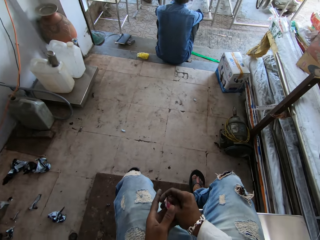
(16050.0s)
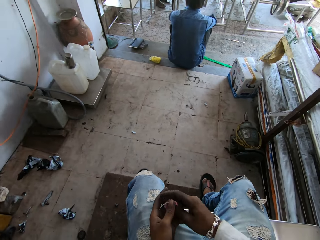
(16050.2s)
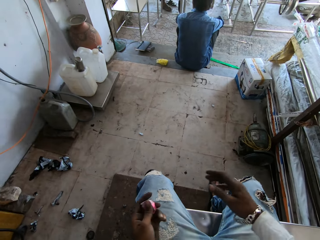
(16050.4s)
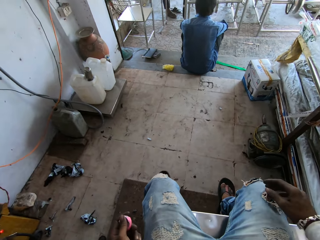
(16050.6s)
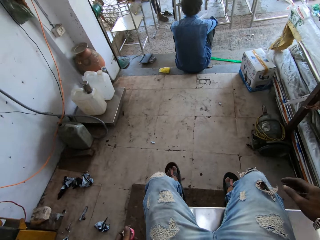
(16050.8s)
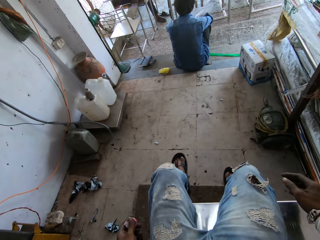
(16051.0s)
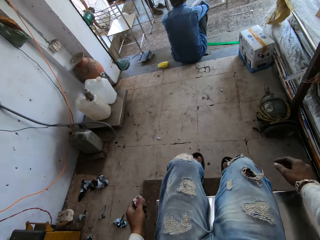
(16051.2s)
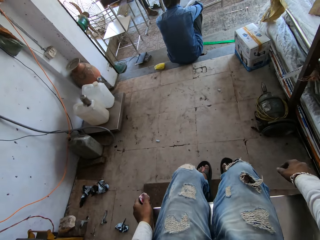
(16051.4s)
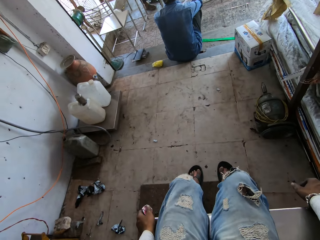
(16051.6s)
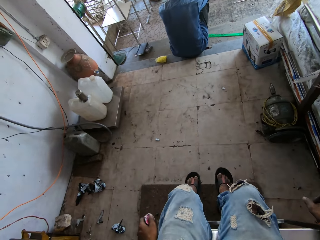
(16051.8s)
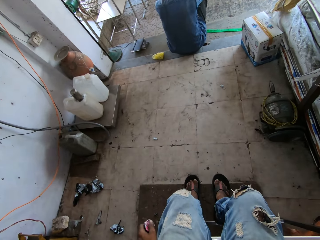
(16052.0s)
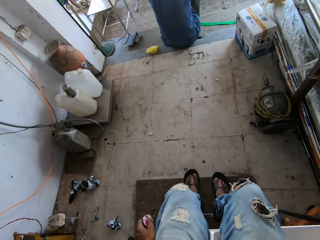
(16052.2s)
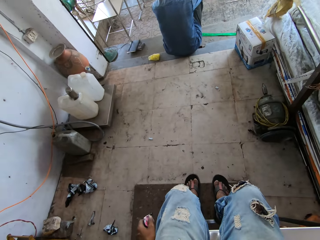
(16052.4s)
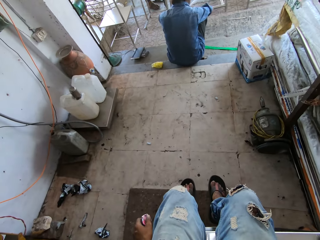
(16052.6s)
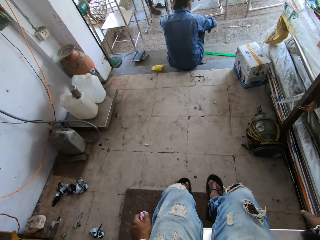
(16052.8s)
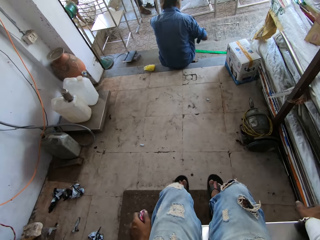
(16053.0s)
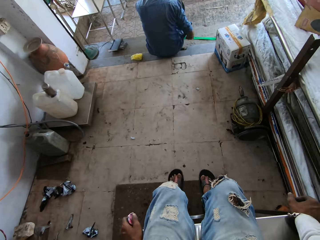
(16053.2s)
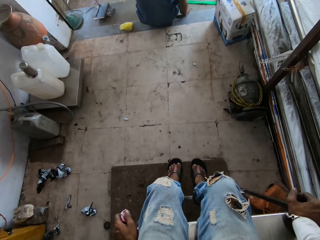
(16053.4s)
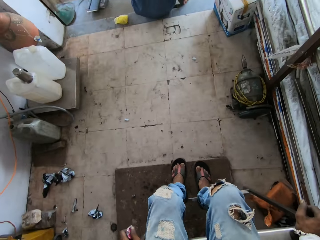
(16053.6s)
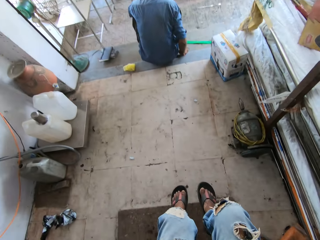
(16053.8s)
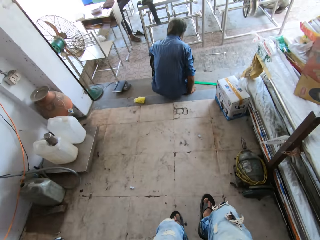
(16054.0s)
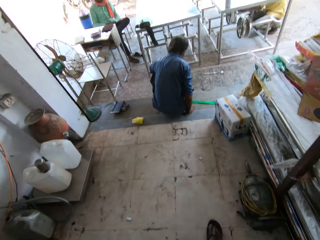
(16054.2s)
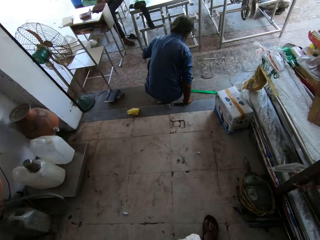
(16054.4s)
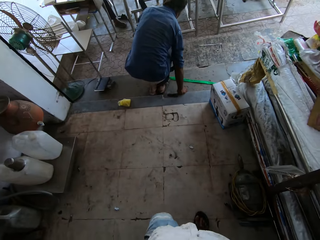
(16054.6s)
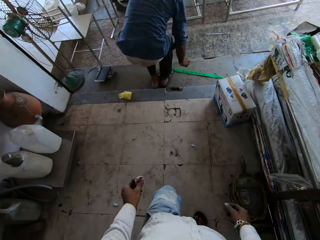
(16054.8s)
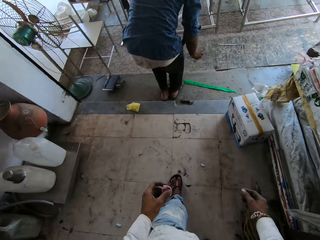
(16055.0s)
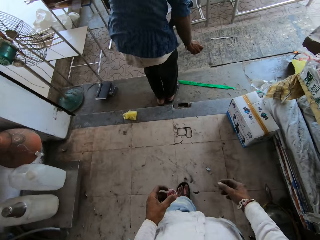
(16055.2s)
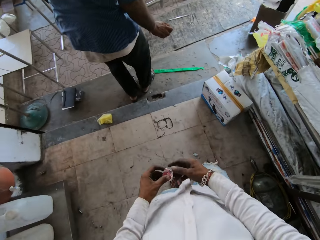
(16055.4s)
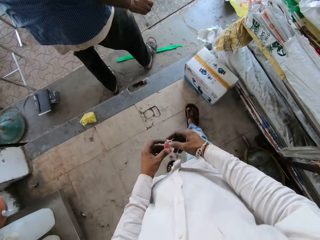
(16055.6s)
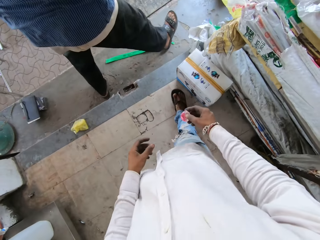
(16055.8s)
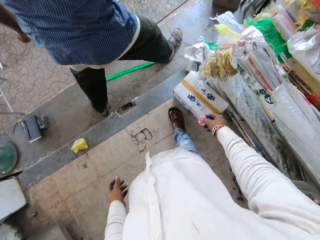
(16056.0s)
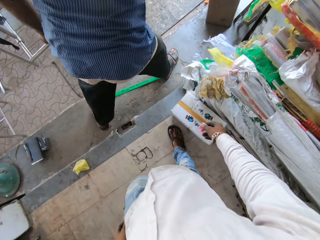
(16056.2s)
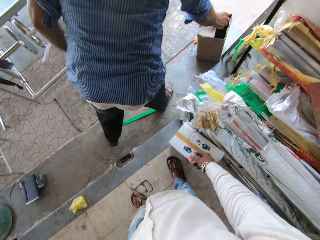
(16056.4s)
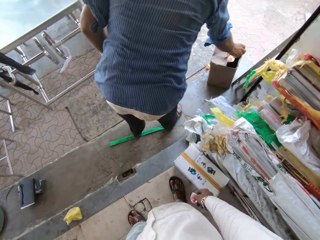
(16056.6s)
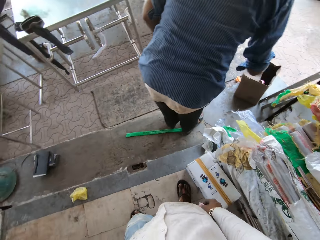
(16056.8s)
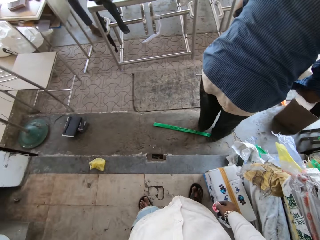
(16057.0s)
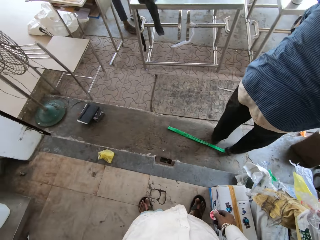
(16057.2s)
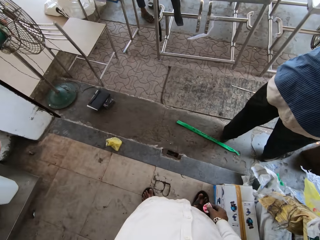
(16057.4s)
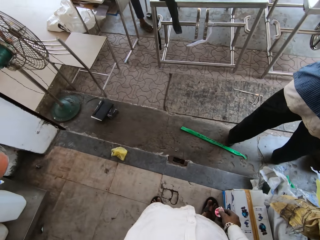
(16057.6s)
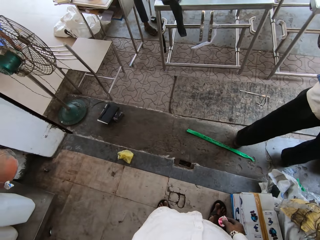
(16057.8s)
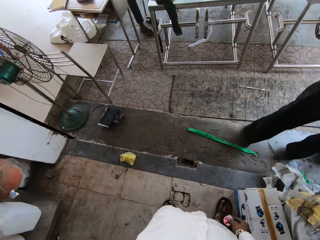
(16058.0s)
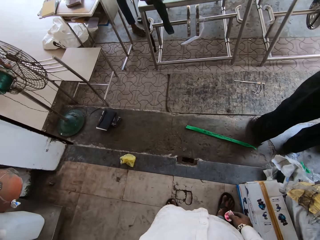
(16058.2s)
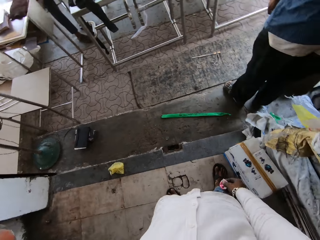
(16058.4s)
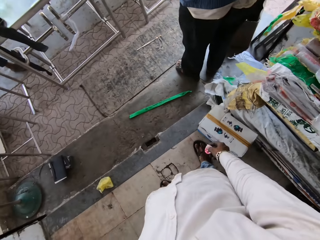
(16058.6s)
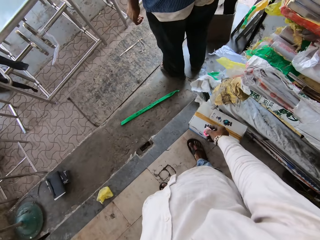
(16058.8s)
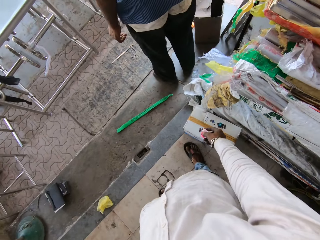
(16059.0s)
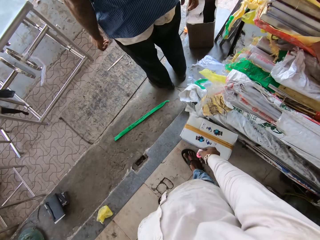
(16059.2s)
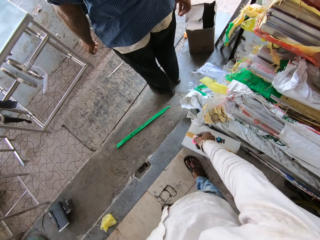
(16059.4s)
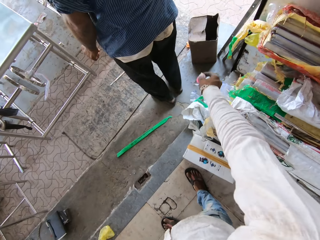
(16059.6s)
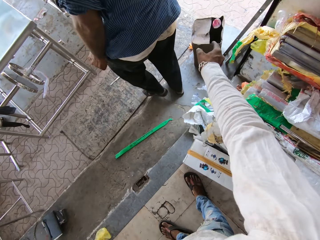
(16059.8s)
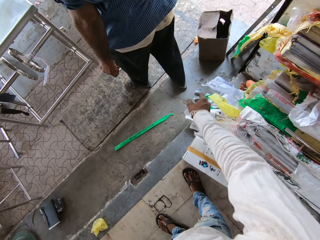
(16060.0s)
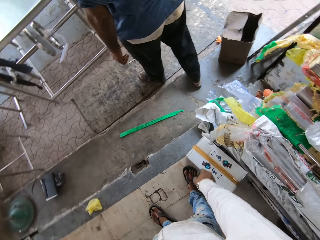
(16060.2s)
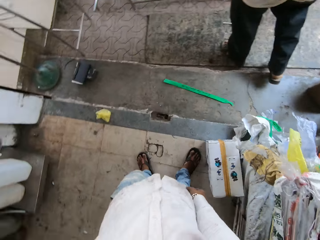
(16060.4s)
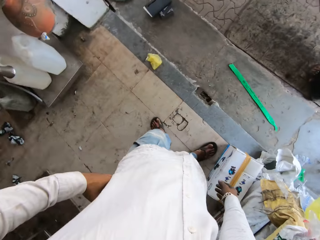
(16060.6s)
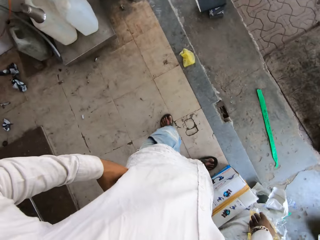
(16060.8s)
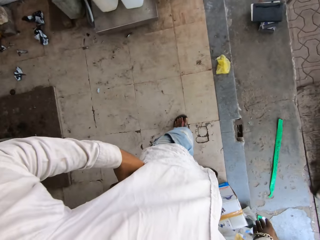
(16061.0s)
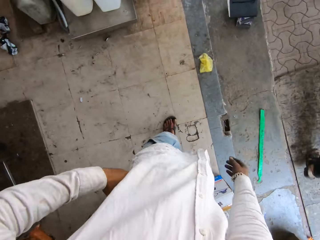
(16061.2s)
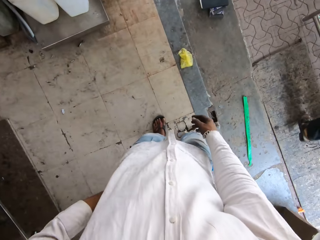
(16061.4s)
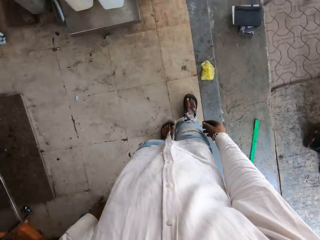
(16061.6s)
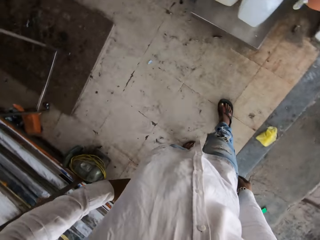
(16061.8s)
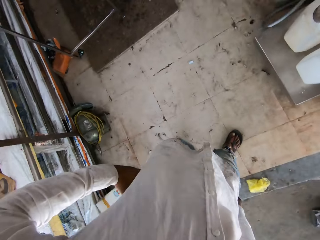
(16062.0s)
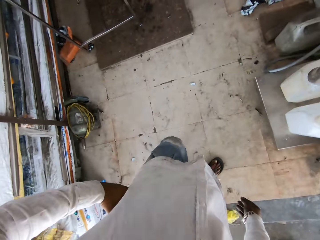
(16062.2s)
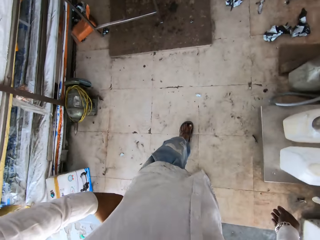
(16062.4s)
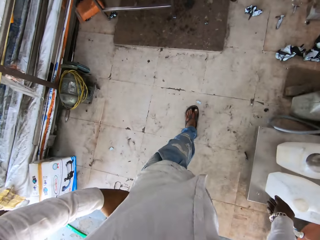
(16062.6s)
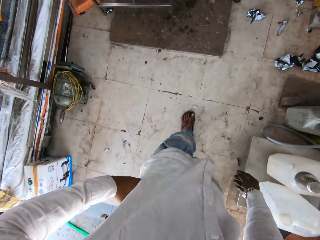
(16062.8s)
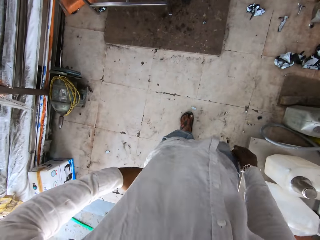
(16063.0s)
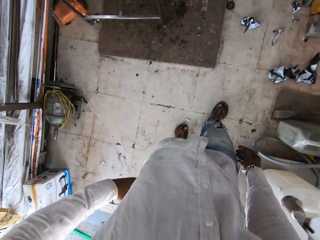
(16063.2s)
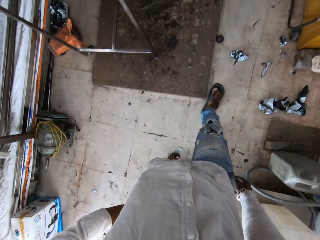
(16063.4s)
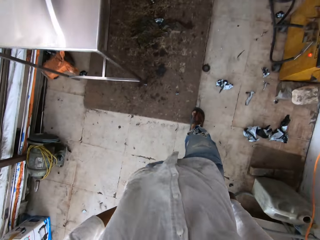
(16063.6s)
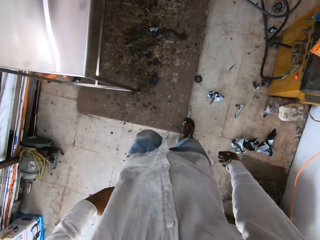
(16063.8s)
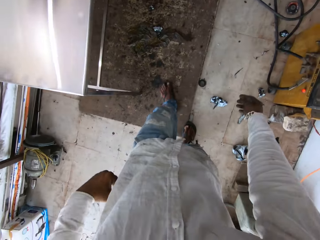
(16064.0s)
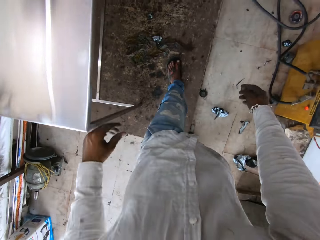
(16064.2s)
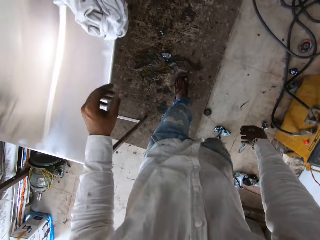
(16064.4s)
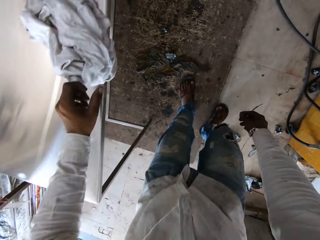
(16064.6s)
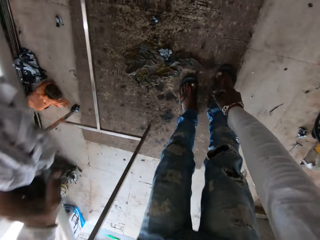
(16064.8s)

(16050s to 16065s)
The camera wearer stares at a person. They stand up. They move outside. They walk around the workshop. The person walks around. The camera wearer looks around the workshop. They throw the plastic cup inside the dustbin. They look around the workshop. They move inside. They walk around the workshop.

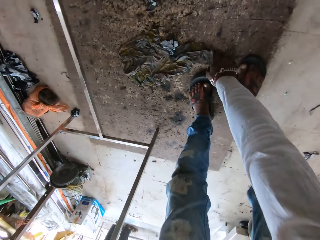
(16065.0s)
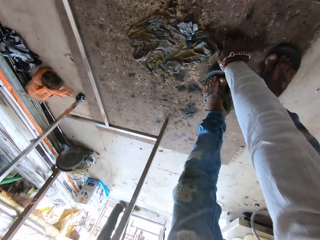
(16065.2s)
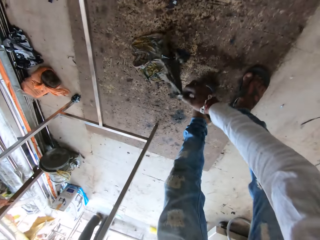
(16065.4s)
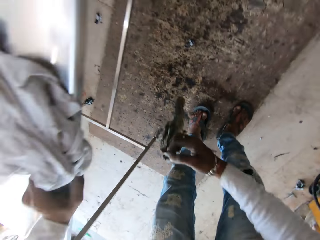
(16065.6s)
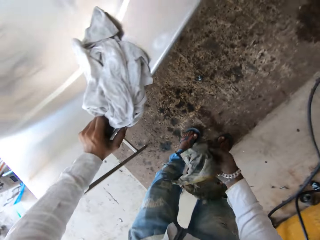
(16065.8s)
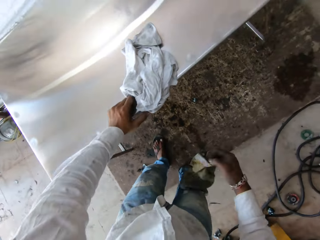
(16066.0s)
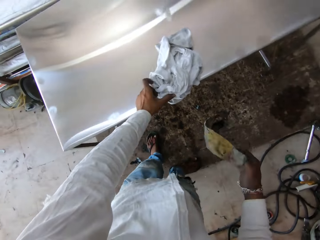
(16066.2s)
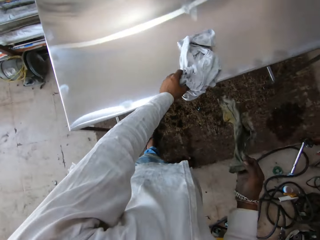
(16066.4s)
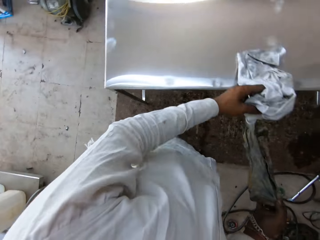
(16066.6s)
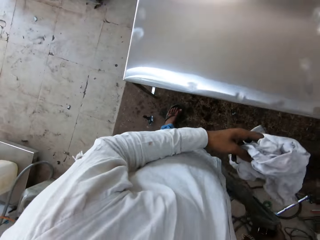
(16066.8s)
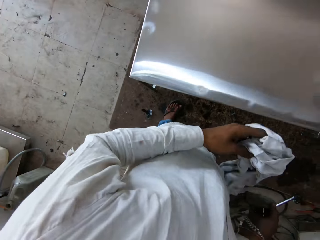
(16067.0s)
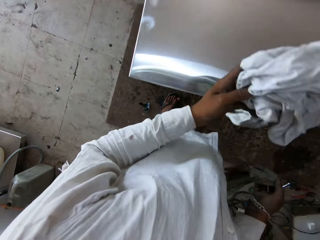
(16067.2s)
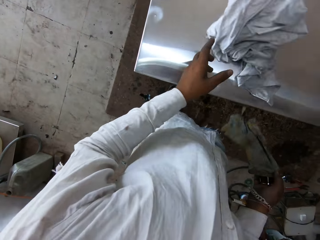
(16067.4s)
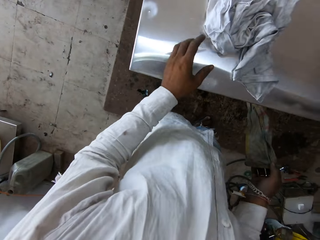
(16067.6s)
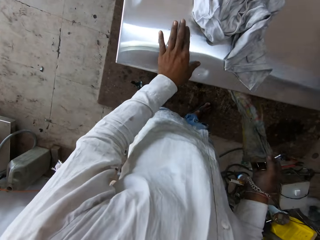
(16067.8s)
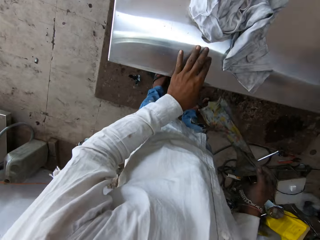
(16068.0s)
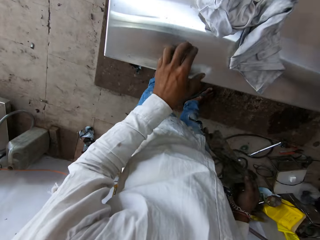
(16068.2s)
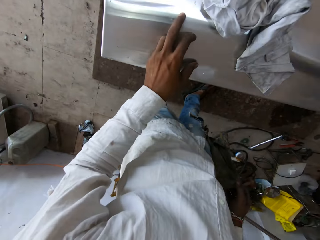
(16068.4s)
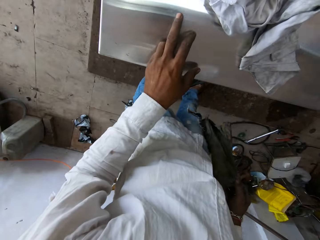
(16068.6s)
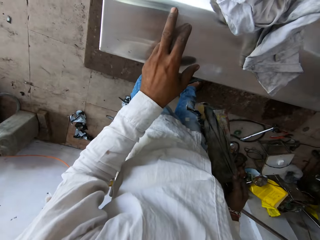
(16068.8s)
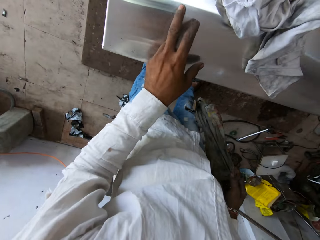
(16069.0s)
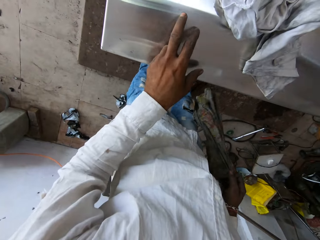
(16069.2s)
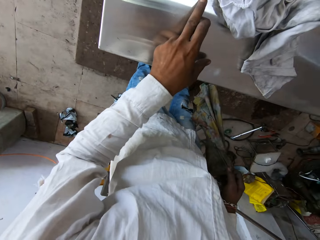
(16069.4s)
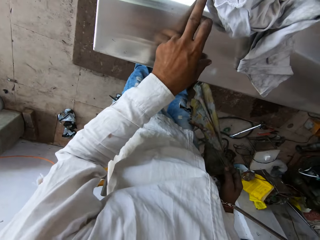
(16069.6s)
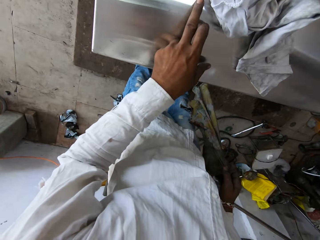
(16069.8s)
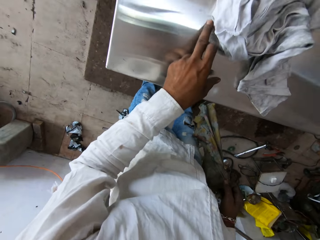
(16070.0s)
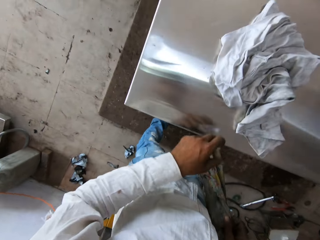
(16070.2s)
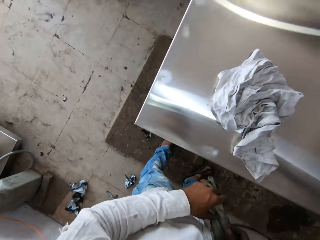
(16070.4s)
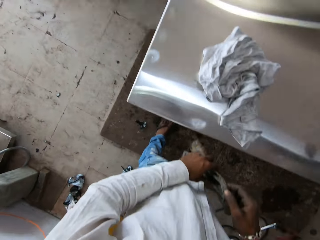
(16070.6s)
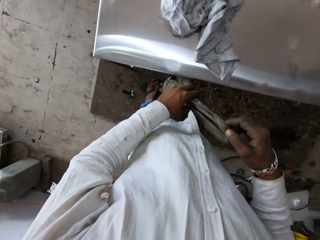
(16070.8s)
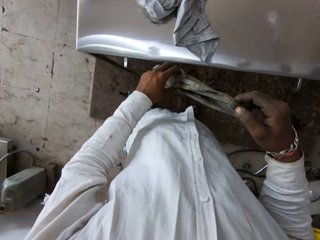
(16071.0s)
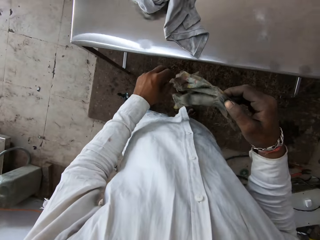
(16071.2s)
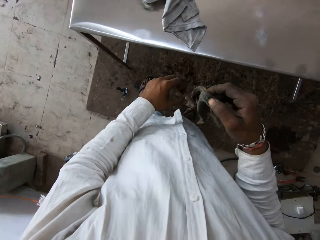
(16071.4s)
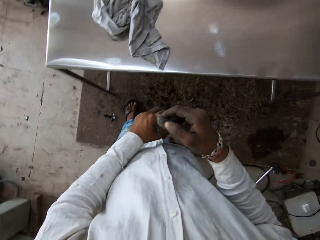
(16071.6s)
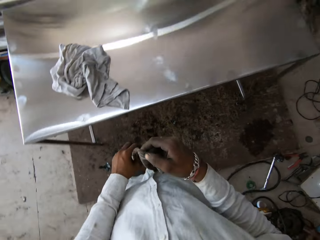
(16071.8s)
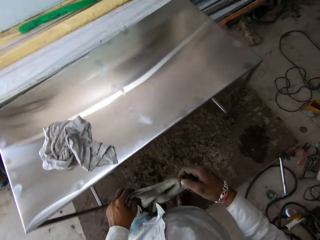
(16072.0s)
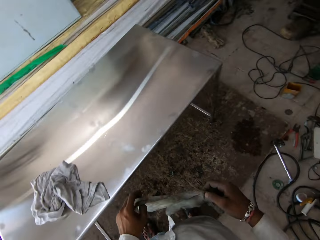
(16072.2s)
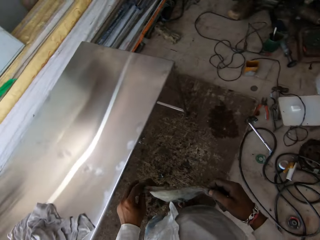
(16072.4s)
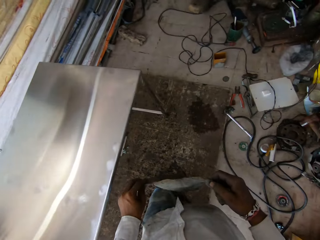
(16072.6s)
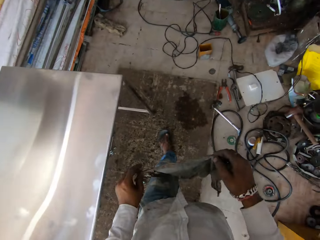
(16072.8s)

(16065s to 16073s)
The camera wearer picks up the piece of cloth or clothing material from the floor. He moves the piece of cloth on the table. He drops the clothing material on the table. He wipes the table with his left hand, using his finger. He looks around the workshop. He moves in the workshop.
